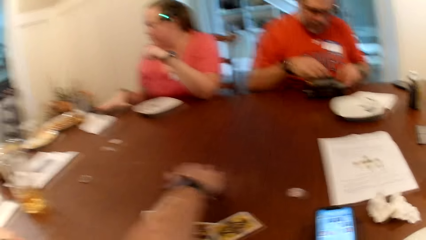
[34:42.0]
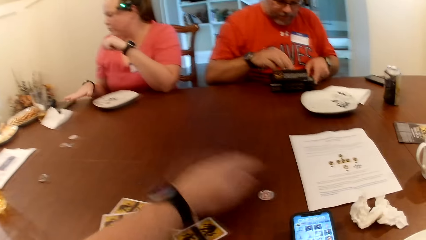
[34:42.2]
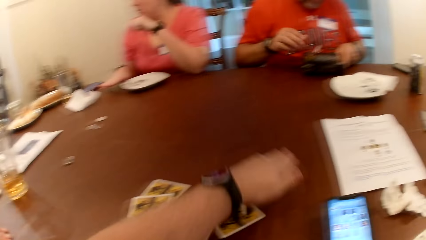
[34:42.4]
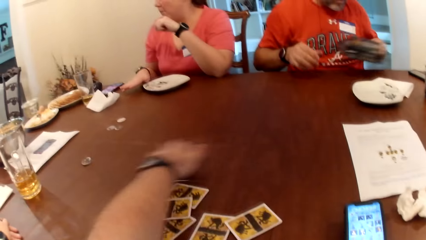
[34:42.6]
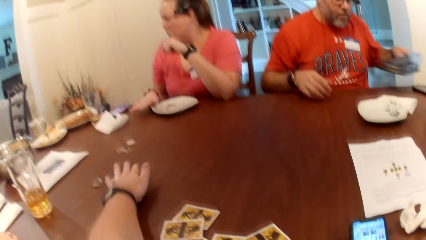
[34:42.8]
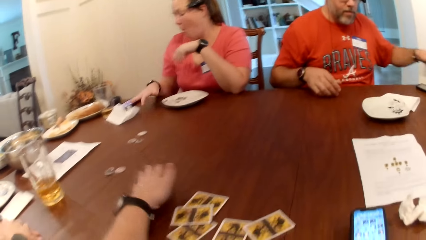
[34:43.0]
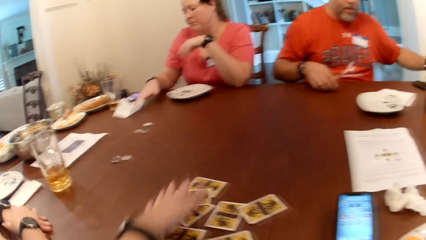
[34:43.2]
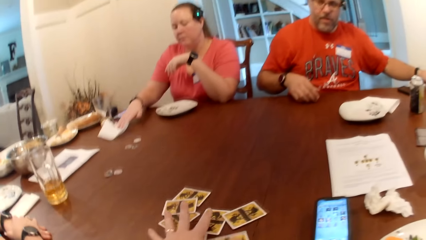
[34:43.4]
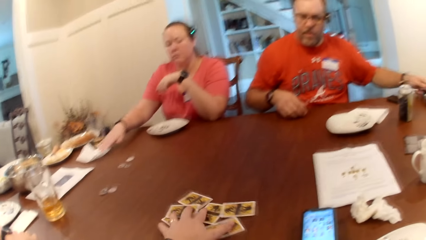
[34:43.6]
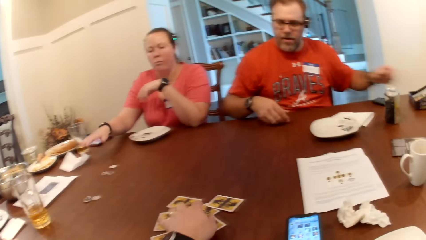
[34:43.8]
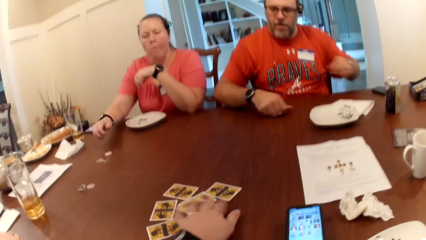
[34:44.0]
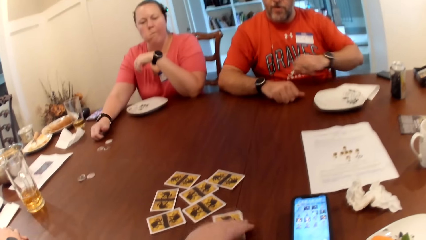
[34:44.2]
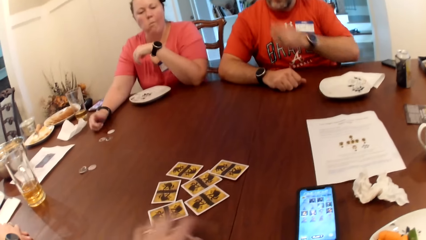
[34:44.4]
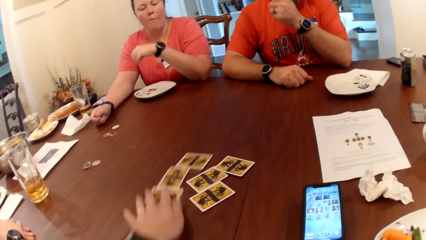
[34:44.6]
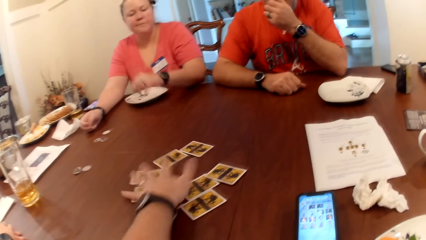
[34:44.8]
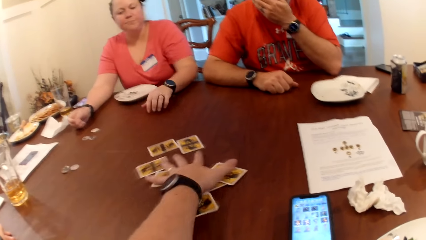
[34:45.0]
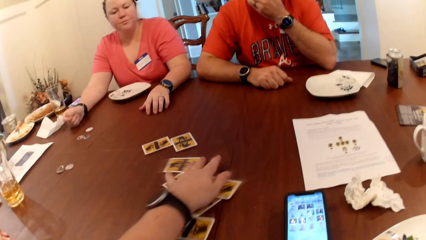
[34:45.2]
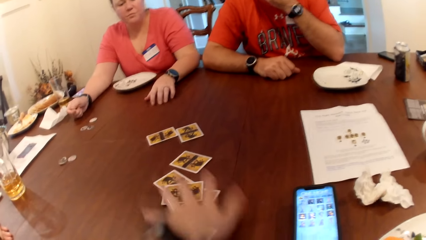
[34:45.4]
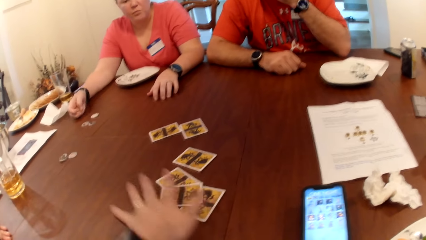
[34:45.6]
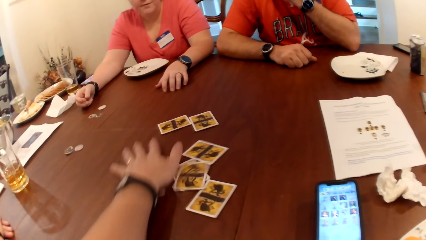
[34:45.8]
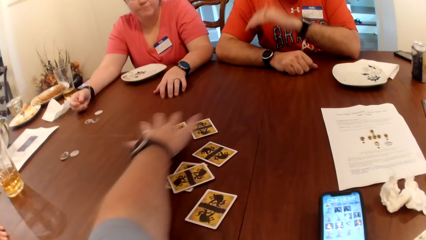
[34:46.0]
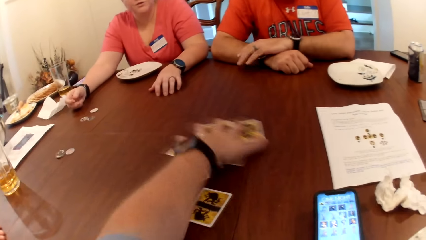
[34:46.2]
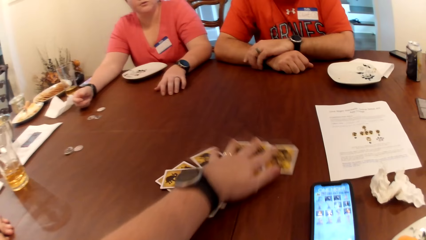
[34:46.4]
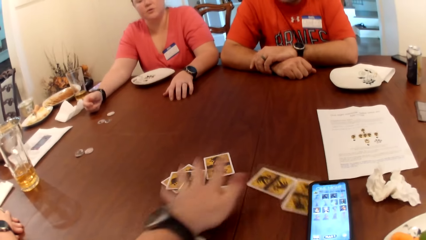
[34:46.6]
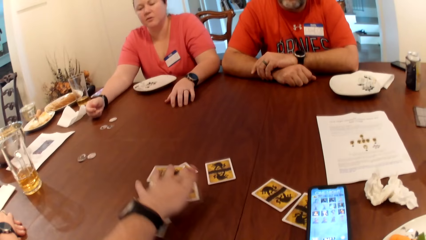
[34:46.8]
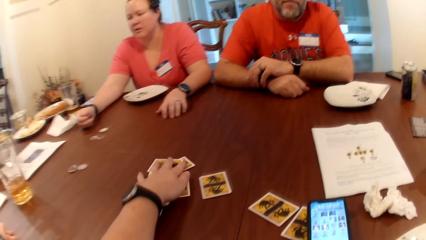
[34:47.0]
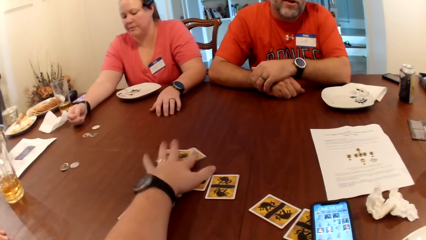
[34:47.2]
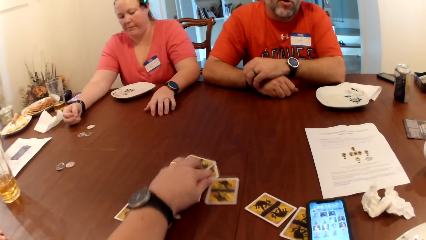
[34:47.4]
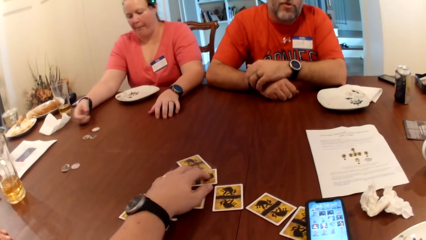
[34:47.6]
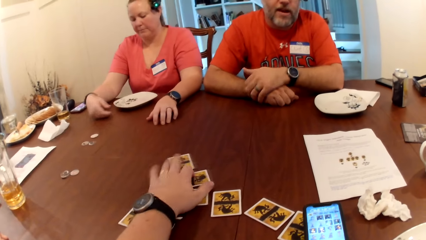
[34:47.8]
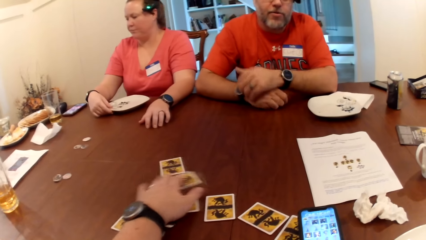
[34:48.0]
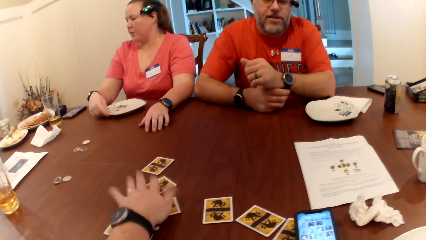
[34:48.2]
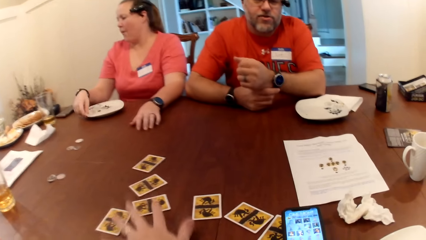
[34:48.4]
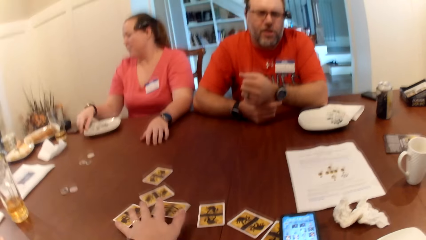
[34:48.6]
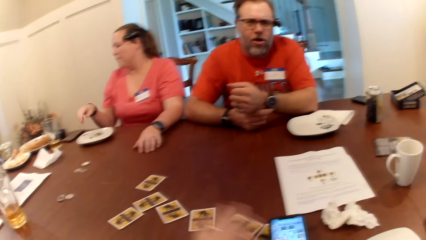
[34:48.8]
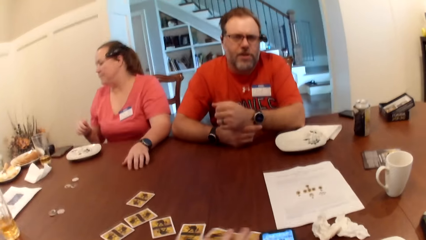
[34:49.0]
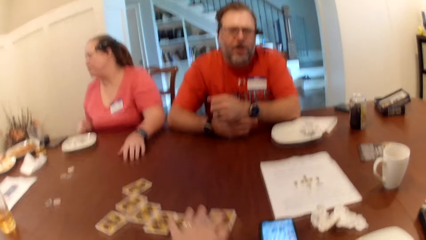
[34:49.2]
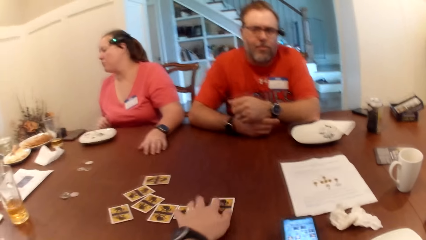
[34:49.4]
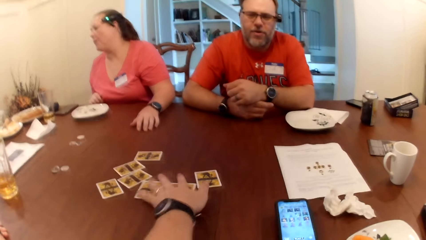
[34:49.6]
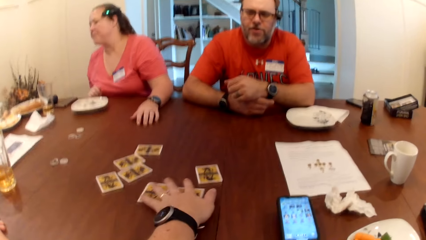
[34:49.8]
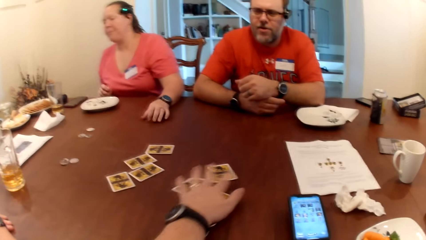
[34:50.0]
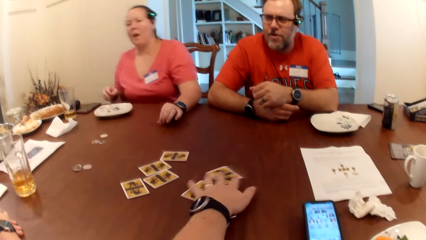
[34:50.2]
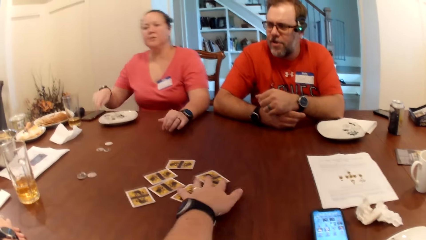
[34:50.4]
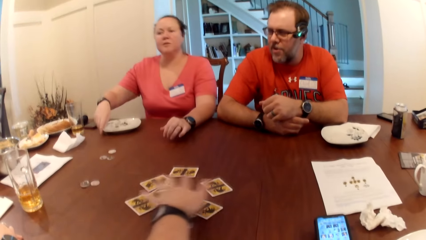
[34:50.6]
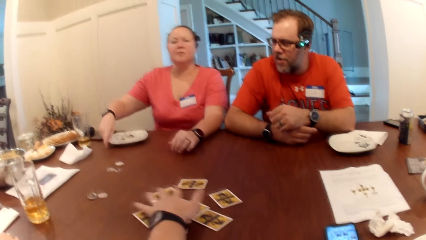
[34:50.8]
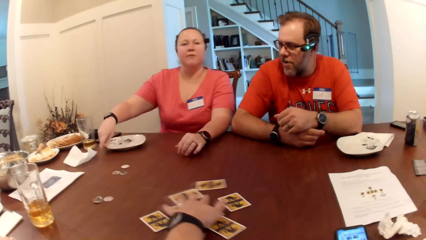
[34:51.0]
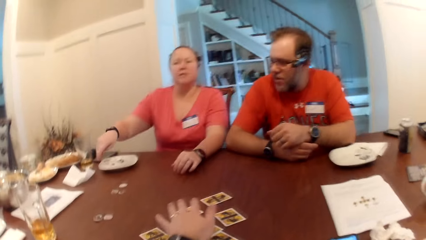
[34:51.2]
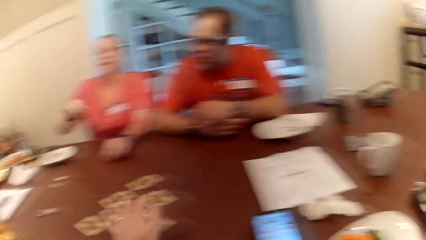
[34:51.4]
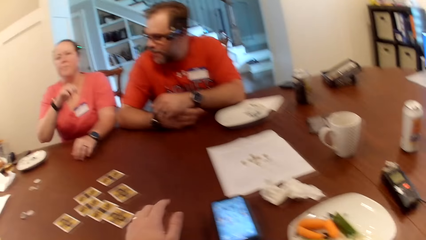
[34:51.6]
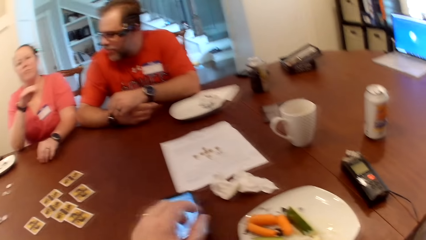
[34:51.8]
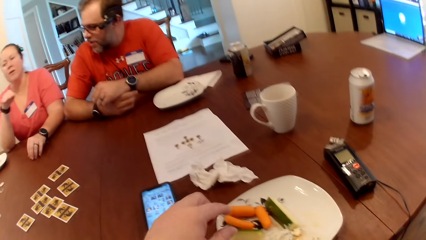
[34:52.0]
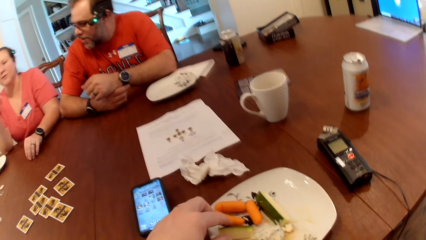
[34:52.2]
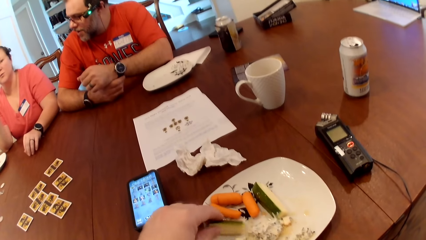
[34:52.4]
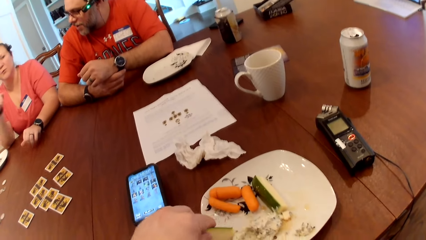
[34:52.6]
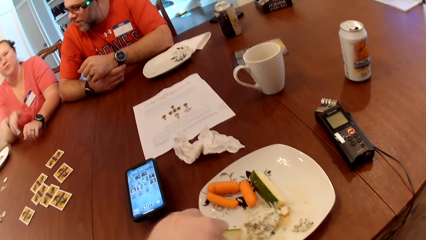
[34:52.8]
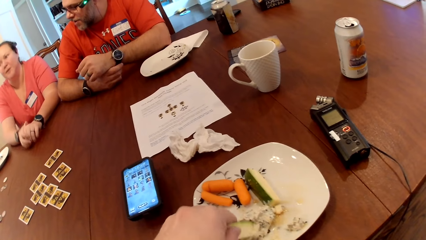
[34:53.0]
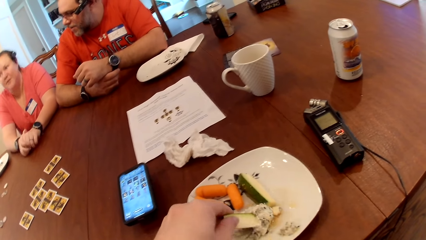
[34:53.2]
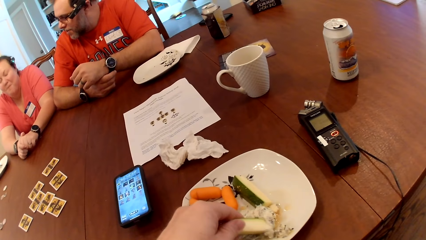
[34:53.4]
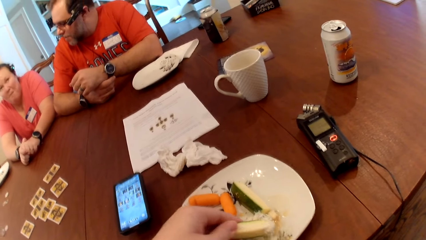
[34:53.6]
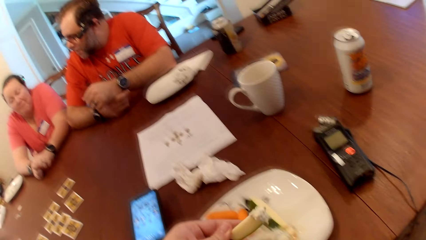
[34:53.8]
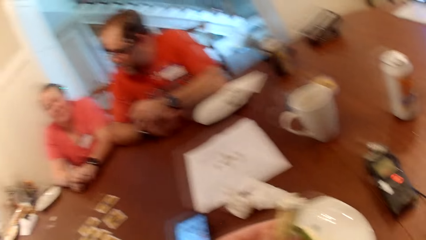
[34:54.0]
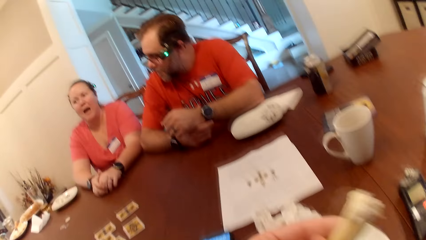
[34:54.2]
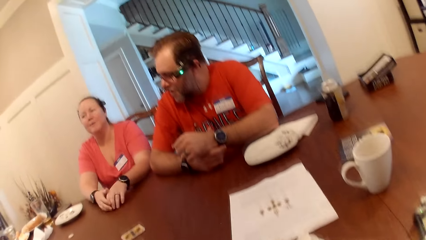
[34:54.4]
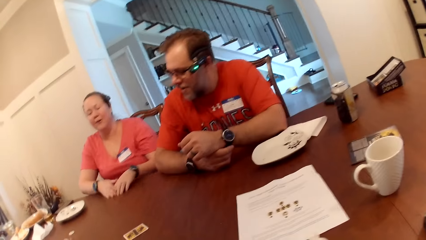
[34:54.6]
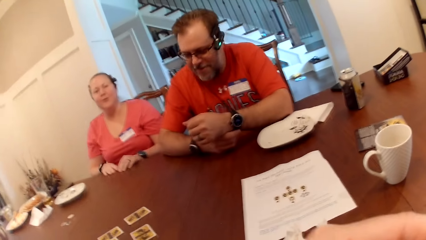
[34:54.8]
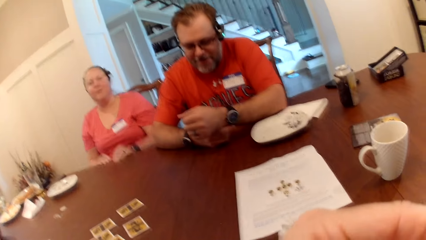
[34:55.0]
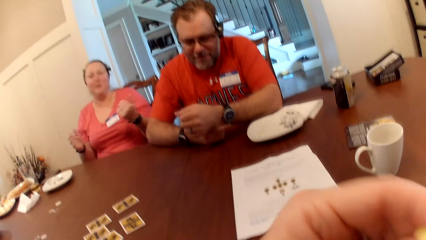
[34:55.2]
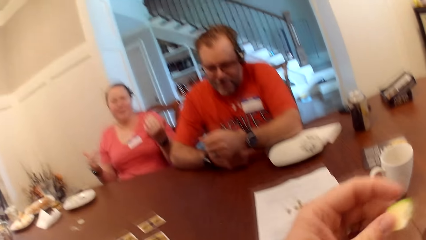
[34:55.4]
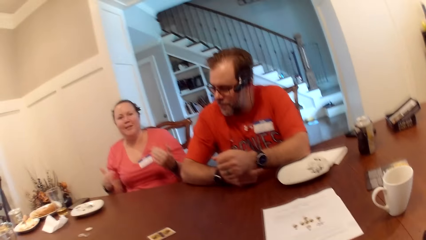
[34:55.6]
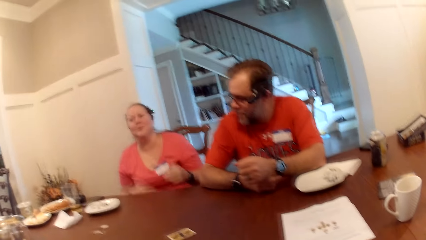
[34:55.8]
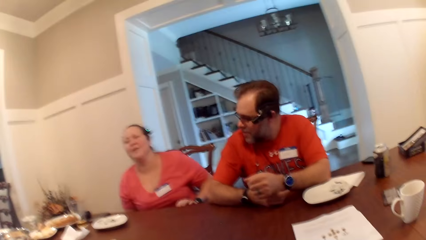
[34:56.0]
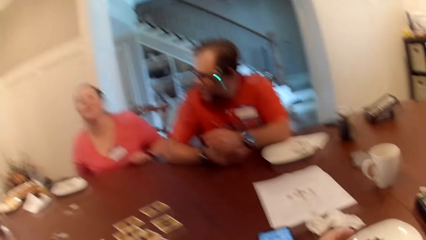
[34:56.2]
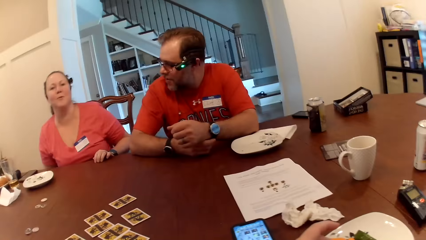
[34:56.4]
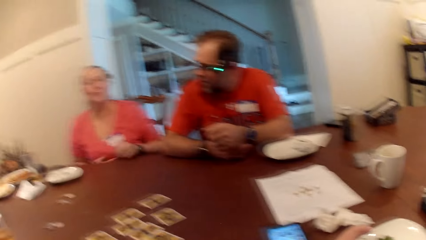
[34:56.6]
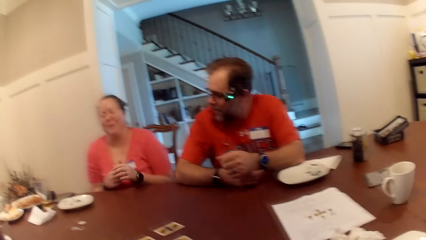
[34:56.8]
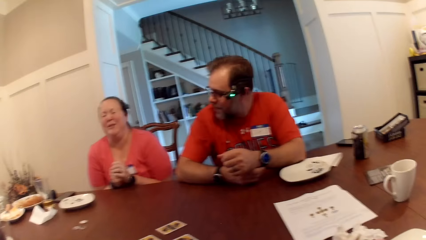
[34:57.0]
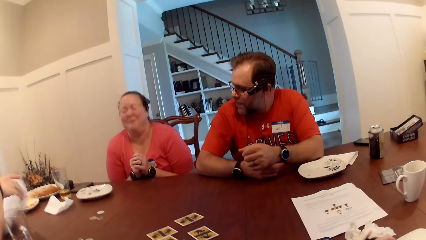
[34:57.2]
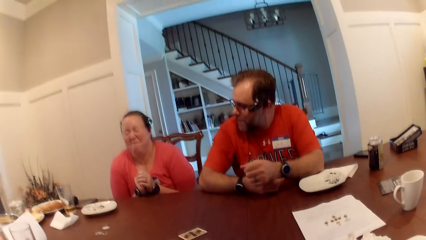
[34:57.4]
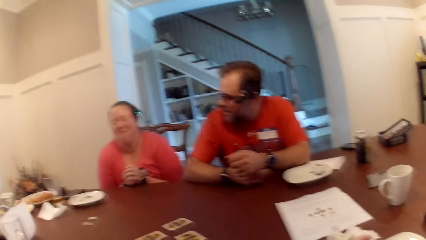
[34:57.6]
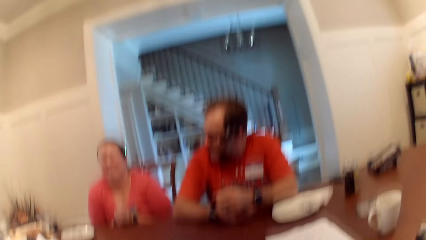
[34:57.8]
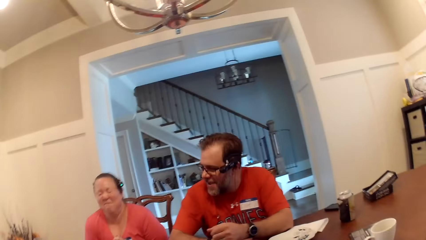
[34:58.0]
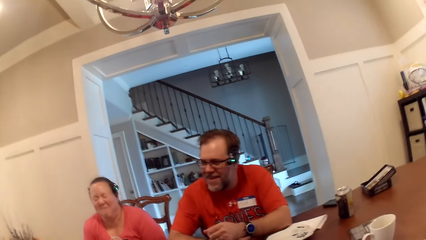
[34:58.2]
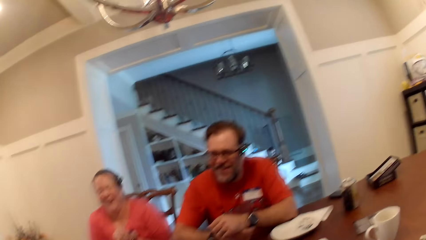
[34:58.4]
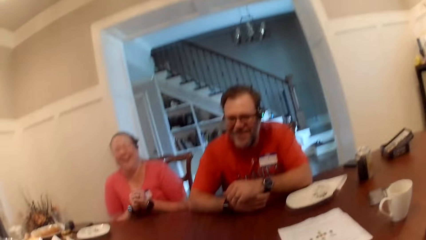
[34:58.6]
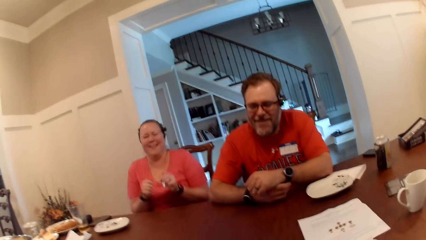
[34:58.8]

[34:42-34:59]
The camera wearer moves the token on the table with his left hand. The woman moves the piece of kitchen roll on the table with her right hand. The man drops the carton on the table with his left hand. The camera wearer scatters the cards on the table with his left hand. He moves the cards on the table. The woman moves the plate on the table with her right hand. The camera wearer picks cucumber from the plate on the table with his left hand, and eats the cucumber from the plate on the table with his left hand. The woman removes both hands from the table. The woman places her left hand on the table.
